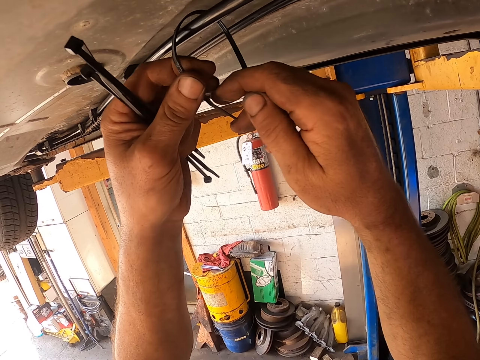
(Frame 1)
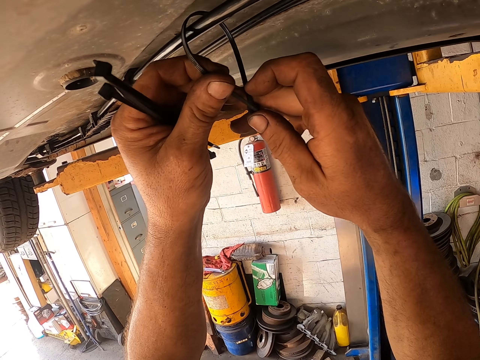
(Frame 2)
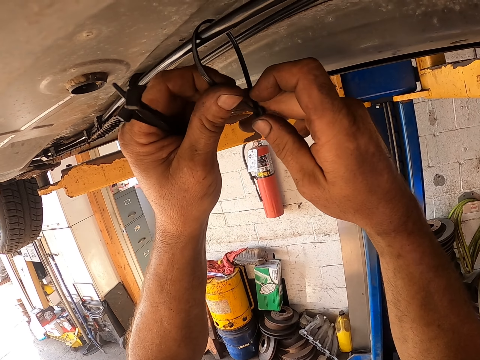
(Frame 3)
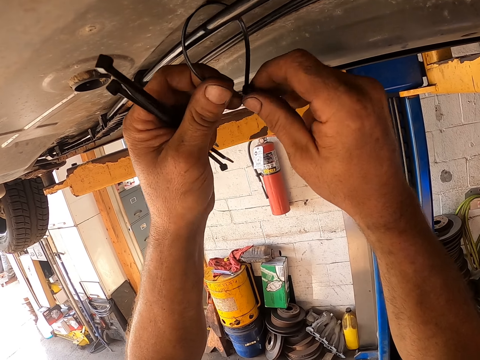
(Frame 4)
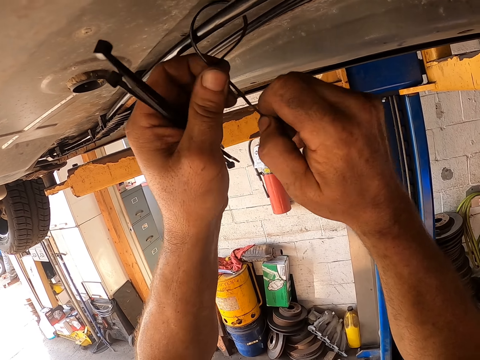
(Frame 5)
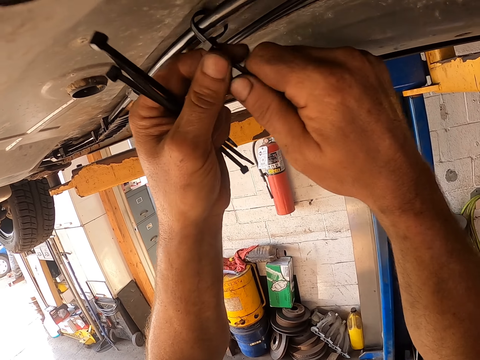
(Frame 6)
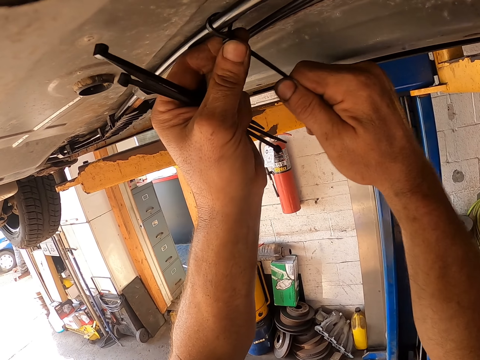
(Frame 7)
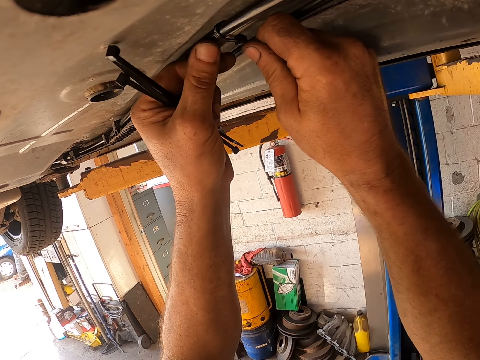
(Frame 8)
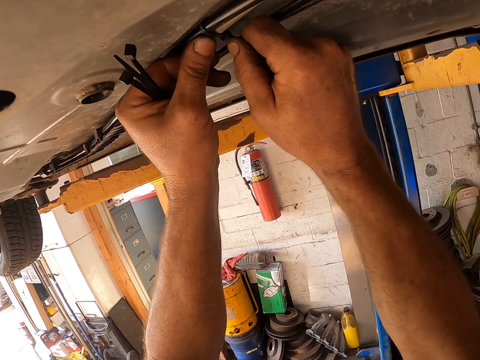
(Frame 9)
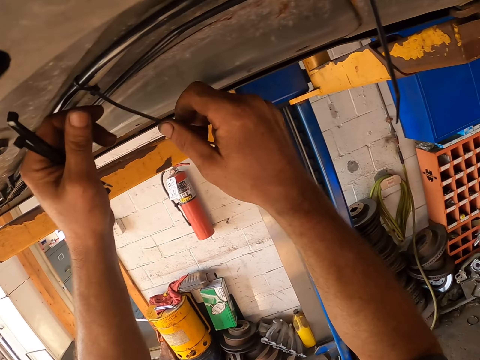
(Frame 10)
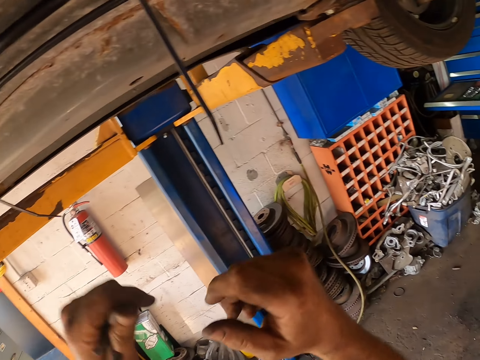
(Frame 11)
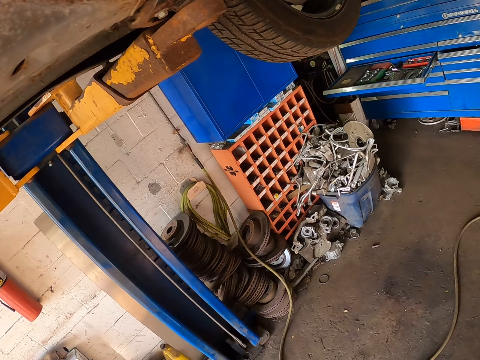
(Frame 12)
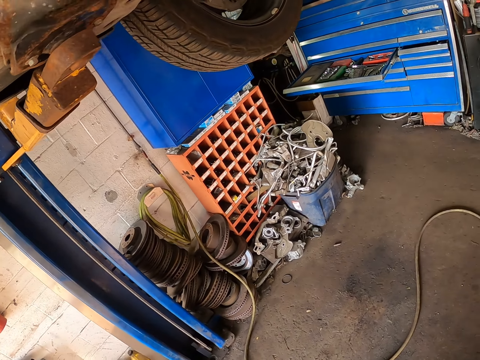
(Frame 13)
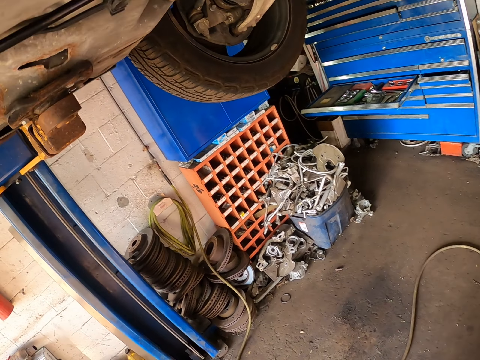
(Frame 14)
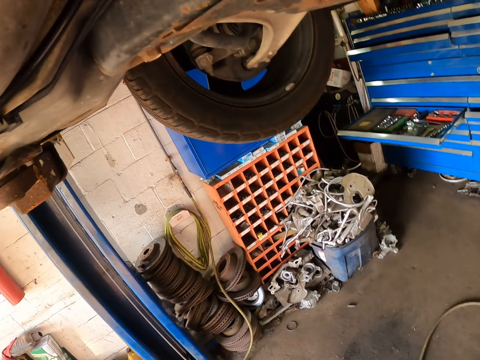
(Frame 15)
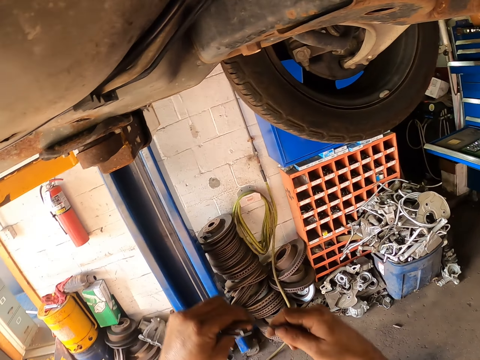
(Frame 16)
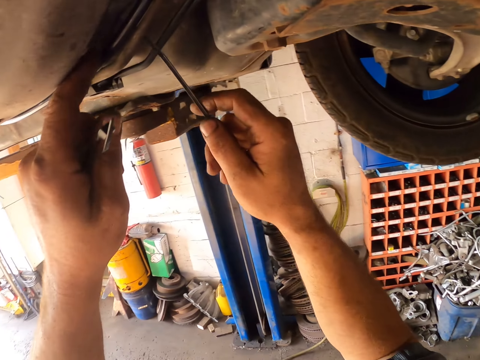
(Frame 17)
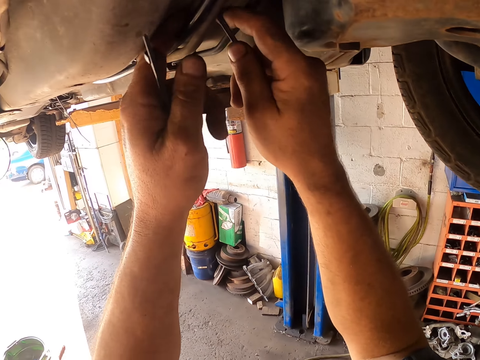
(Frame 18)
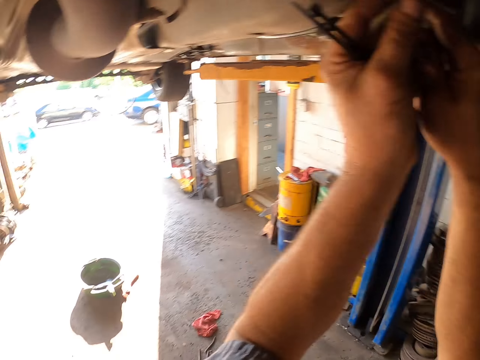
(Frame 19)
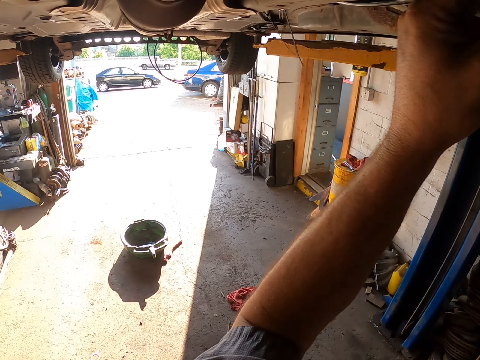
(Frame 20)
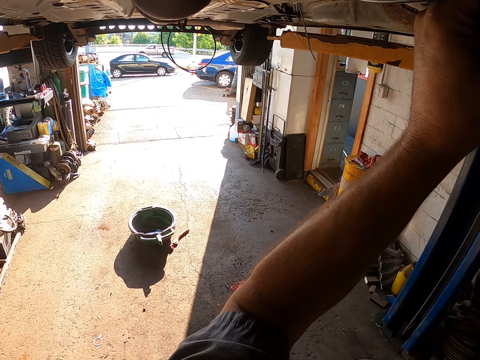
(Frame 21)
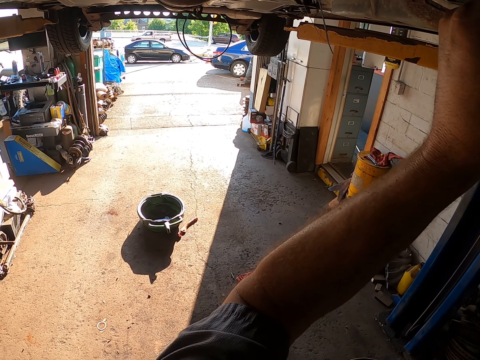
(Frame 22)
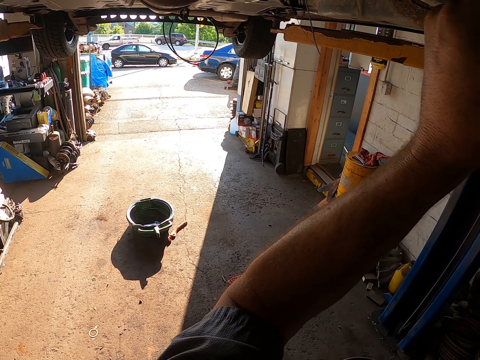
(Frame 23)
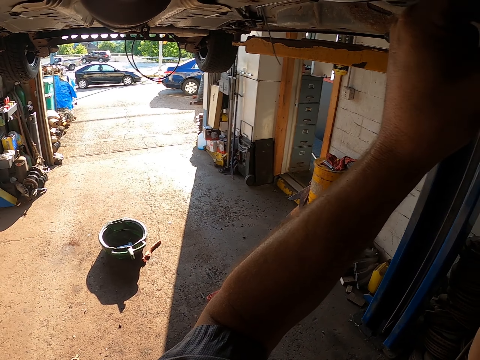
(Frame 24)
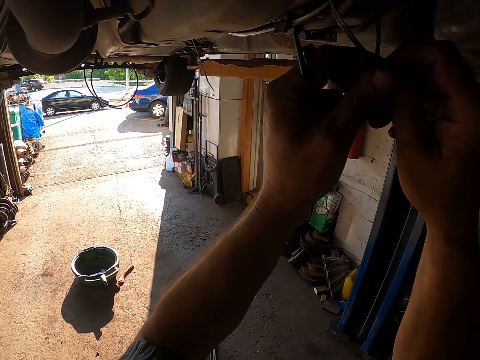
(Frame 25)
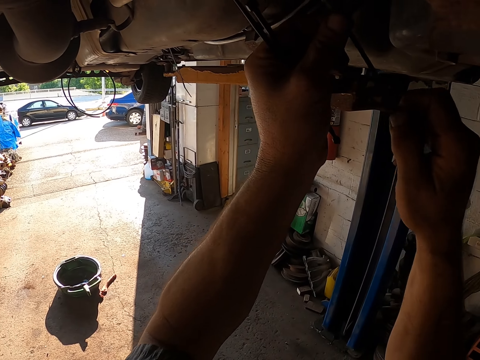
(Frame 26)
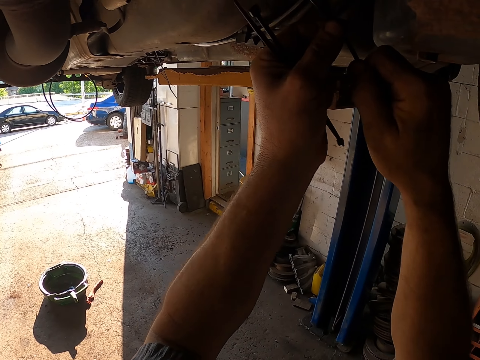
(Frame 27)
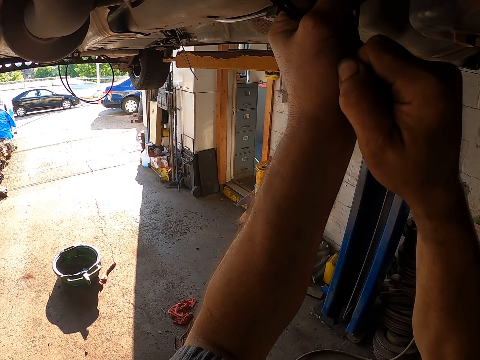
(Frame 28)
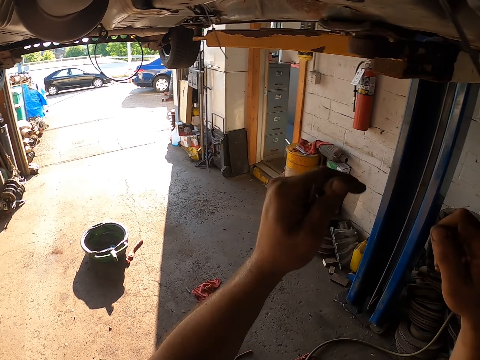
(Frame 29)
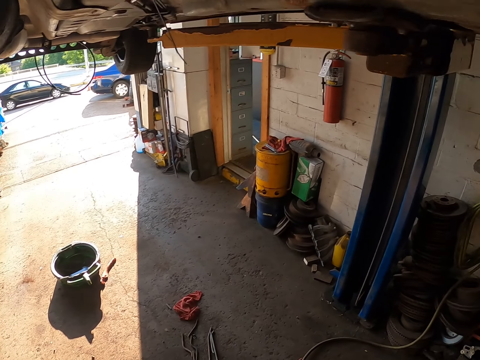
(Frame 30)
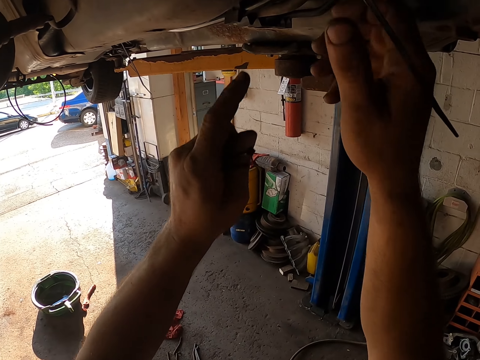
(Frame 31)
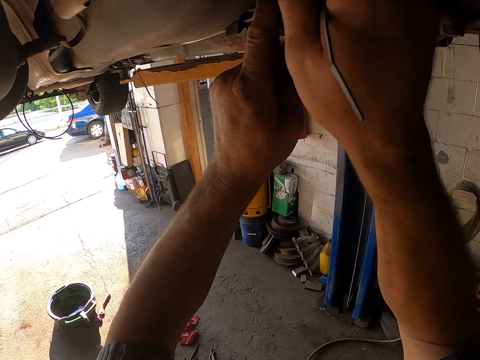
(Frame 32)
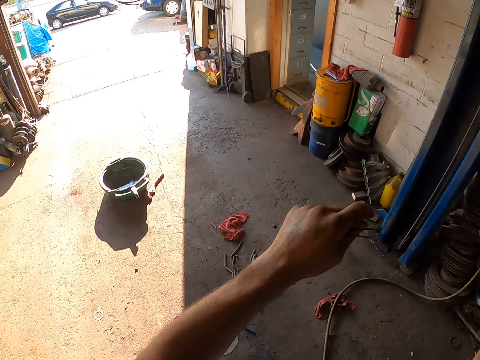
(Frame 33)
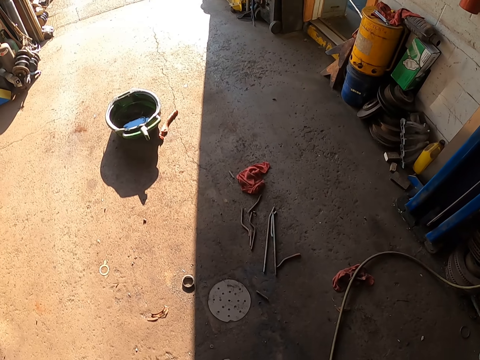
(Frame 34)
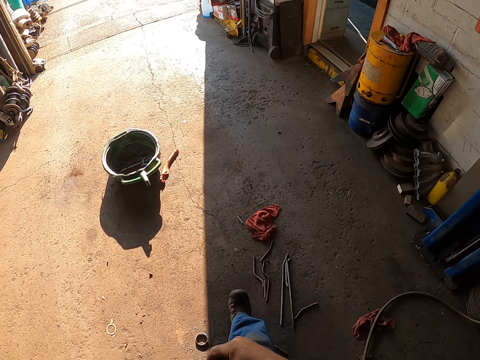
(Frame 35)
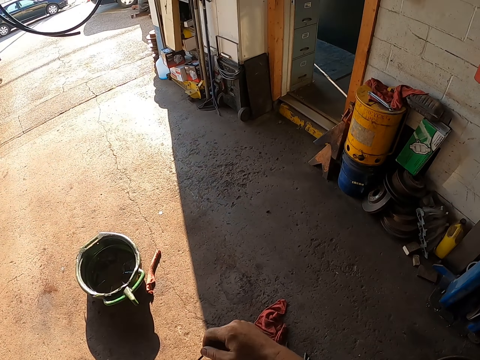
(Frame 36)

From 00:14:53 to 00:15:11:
The camera wearer moves around. They tie the cable. They tie the wire with a cable tie. They move their hand away from the lawn mower. They tighten the cable tie. They move around.

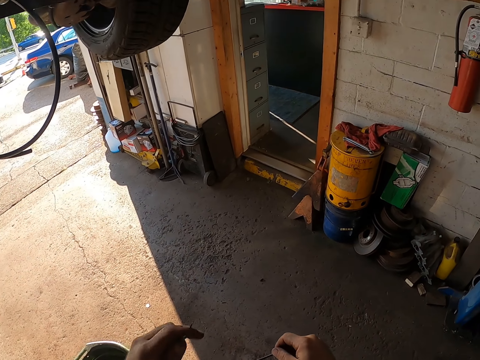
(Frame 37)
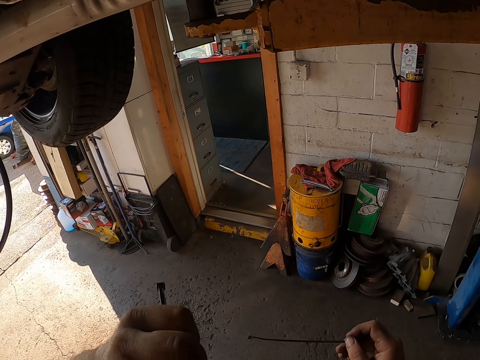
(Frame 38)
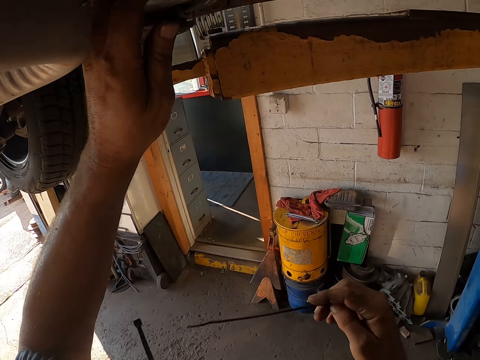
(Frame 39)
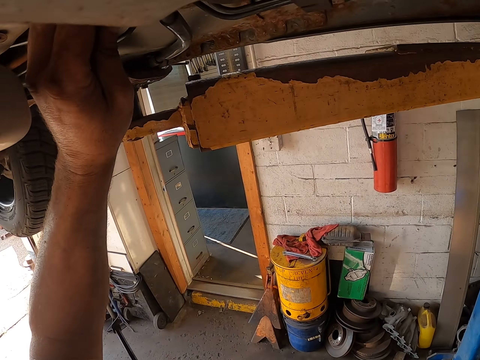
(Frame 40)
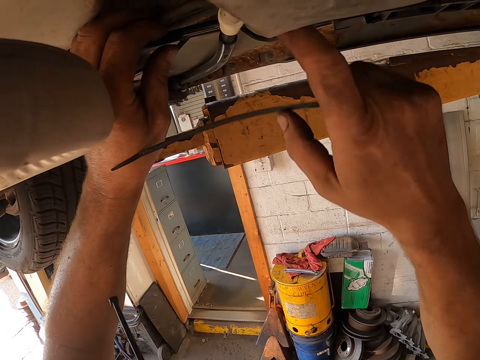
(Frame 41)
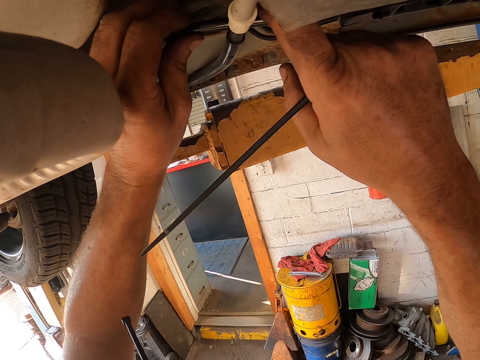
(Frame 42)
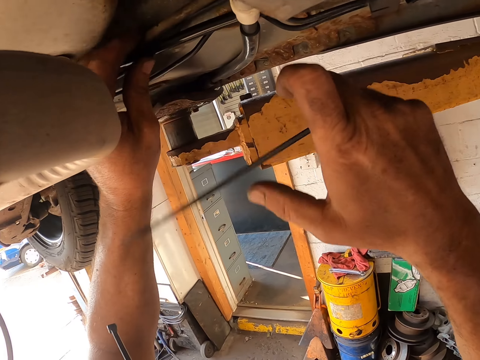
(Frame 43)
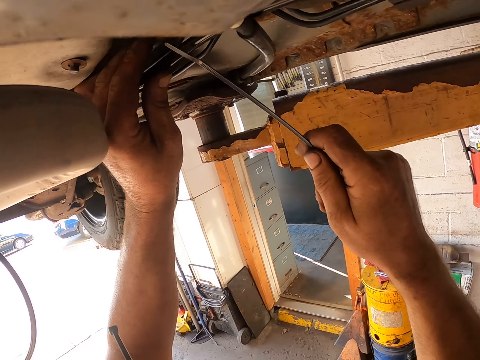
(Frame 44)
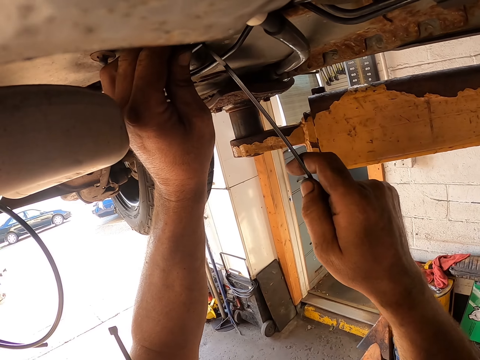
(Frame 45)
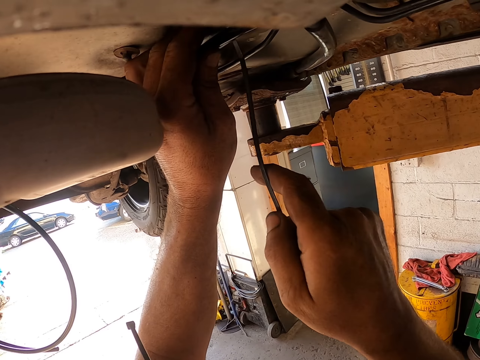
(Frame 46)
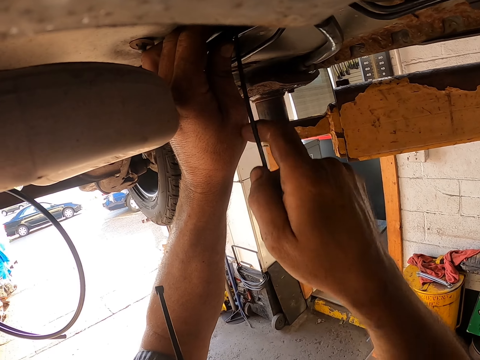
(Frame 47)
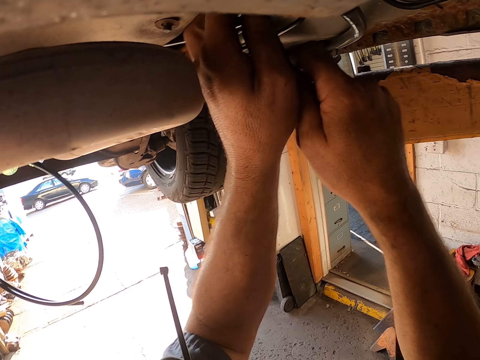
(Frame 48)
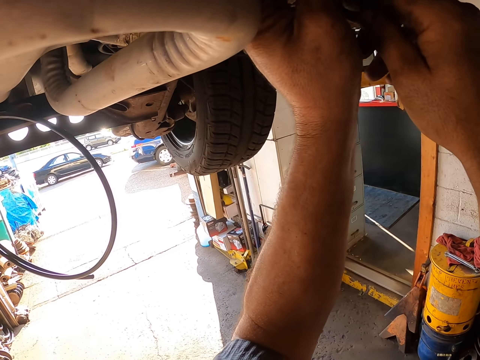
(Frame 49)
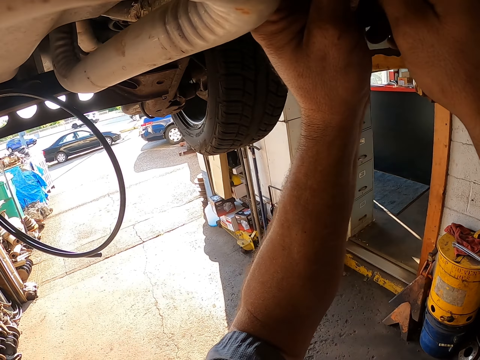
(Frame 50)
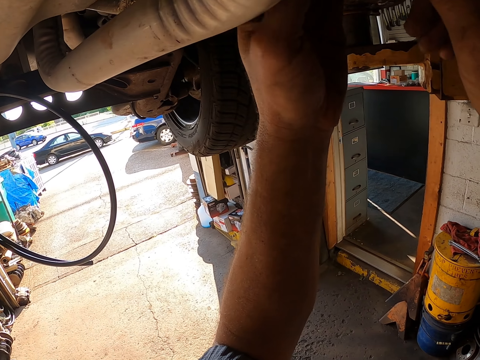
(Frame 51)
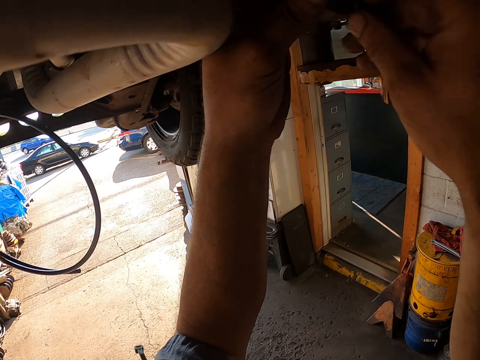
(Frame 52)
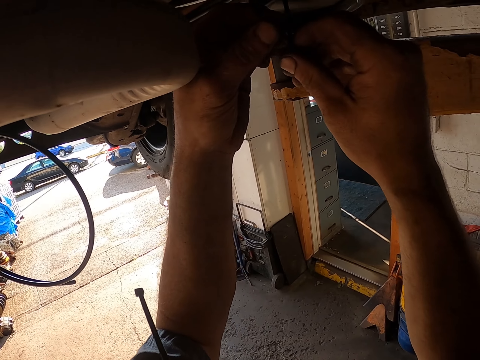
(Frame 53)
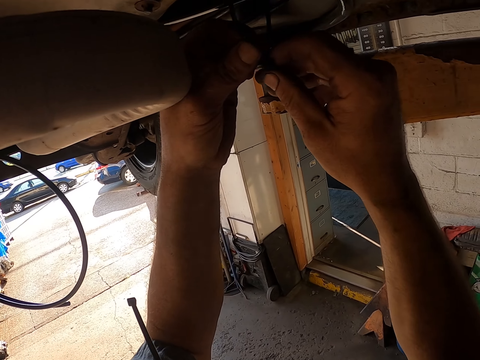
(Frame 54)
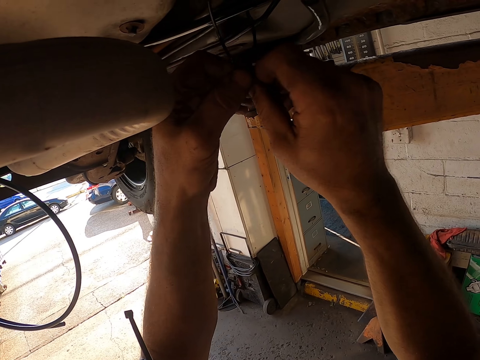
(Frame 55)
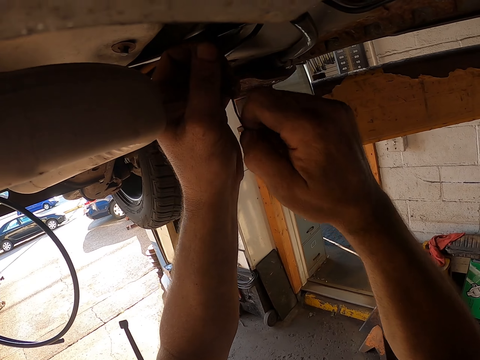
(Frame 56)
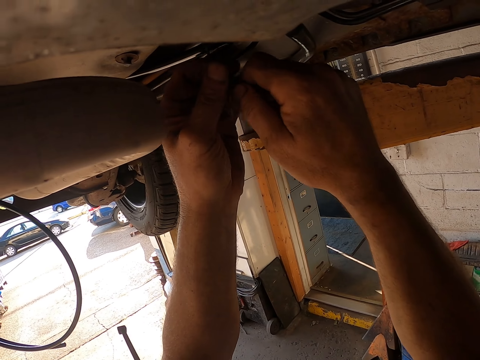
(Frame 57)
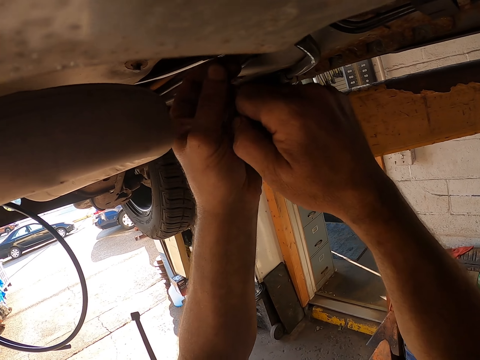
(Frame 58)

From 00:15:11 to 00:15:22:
The camera wearer lifts his hands. He puts a cable tie on his mouth. He holds the cable. He fixes the cable. He ties the wire with the cable tie.
